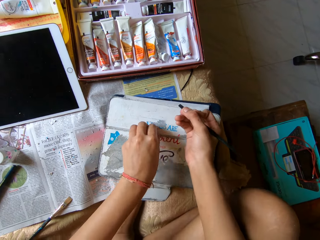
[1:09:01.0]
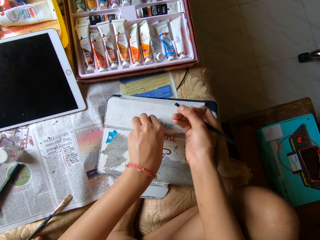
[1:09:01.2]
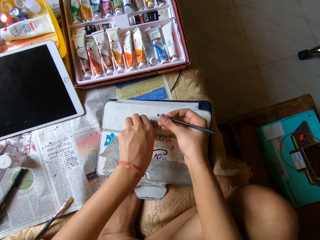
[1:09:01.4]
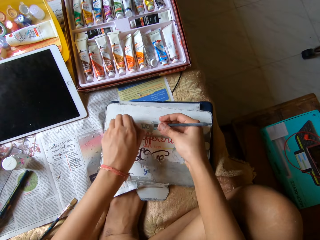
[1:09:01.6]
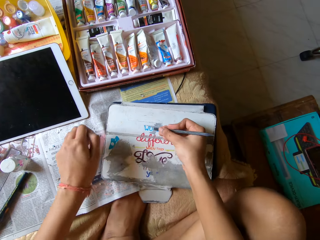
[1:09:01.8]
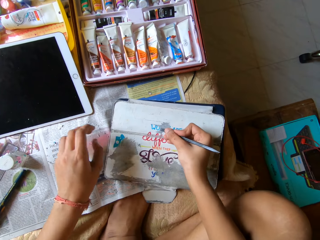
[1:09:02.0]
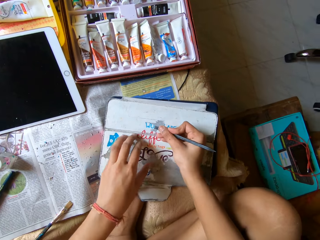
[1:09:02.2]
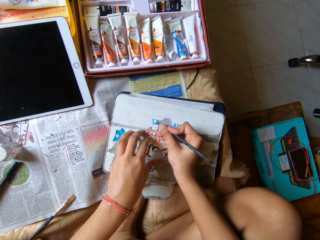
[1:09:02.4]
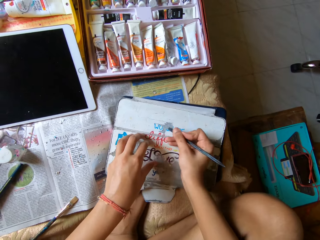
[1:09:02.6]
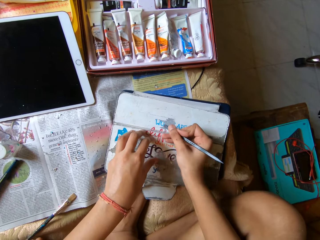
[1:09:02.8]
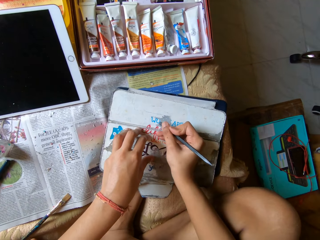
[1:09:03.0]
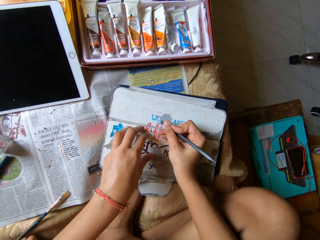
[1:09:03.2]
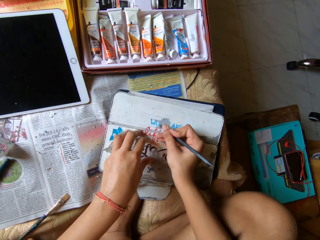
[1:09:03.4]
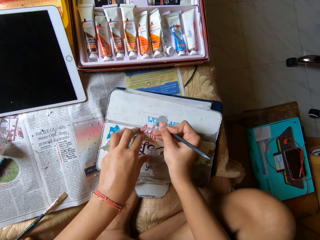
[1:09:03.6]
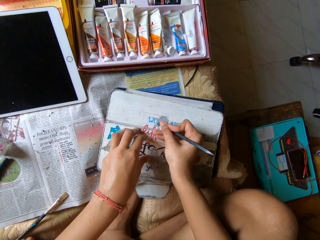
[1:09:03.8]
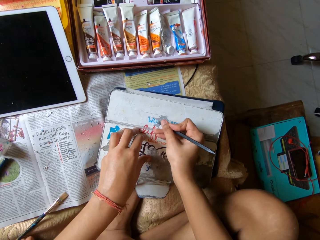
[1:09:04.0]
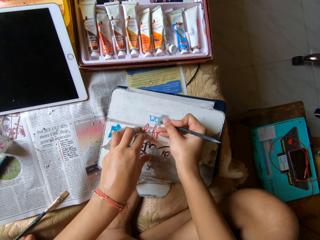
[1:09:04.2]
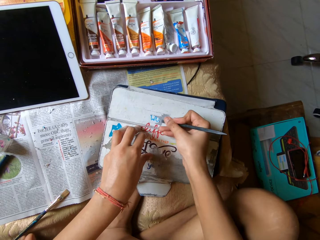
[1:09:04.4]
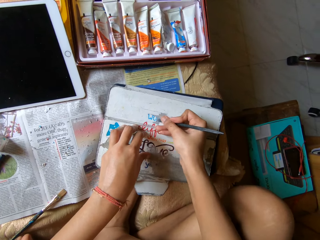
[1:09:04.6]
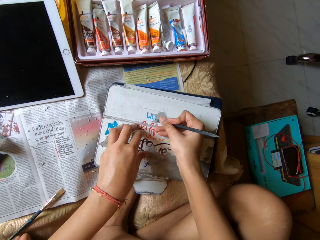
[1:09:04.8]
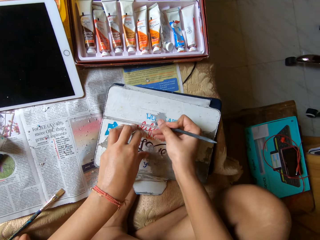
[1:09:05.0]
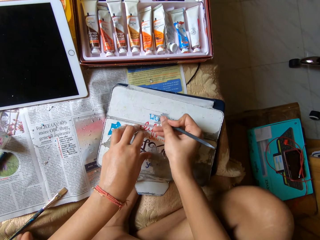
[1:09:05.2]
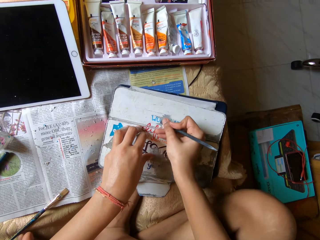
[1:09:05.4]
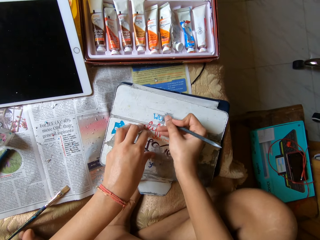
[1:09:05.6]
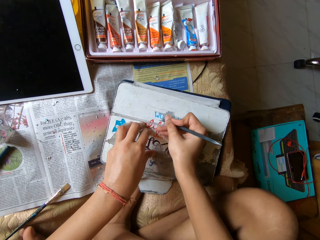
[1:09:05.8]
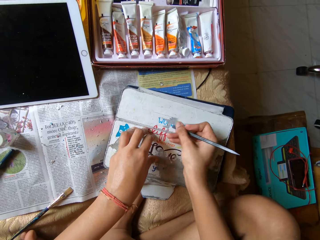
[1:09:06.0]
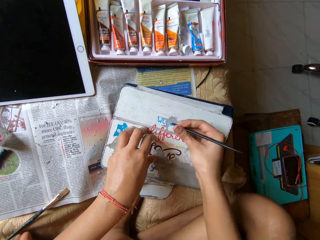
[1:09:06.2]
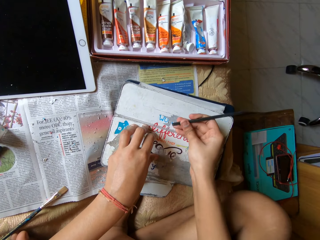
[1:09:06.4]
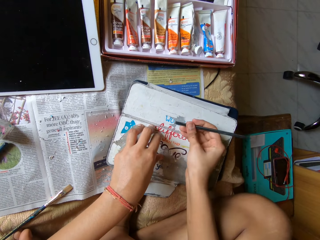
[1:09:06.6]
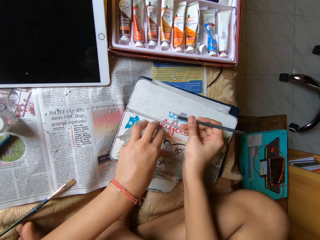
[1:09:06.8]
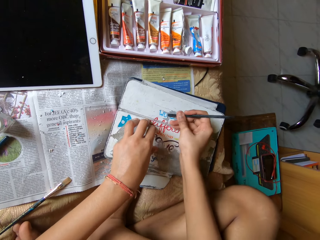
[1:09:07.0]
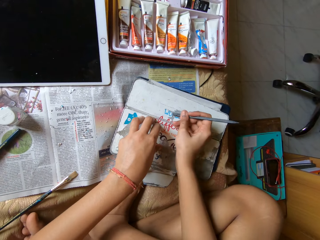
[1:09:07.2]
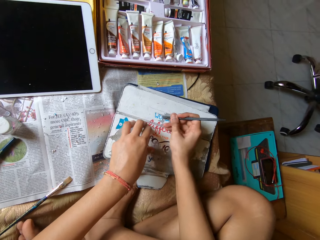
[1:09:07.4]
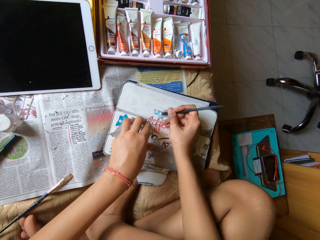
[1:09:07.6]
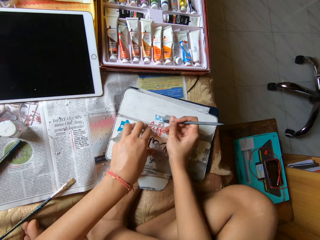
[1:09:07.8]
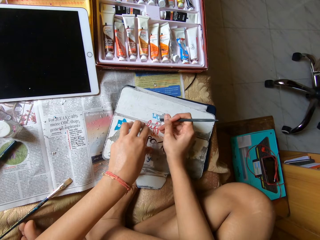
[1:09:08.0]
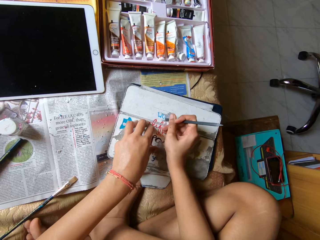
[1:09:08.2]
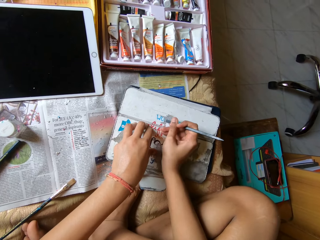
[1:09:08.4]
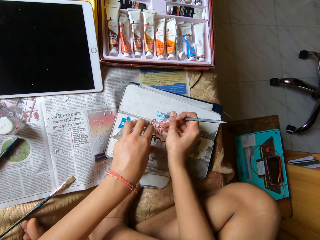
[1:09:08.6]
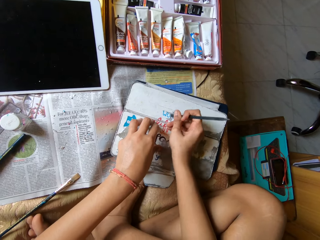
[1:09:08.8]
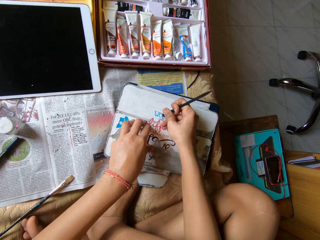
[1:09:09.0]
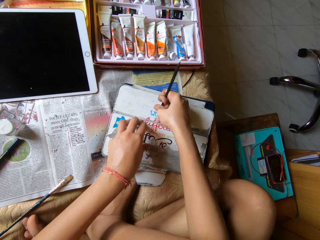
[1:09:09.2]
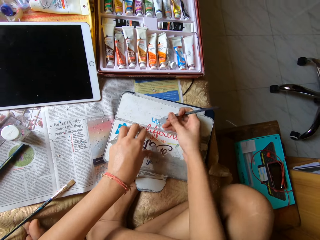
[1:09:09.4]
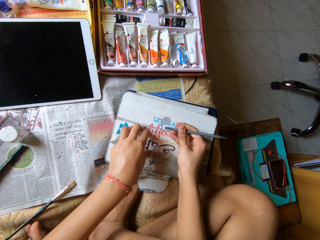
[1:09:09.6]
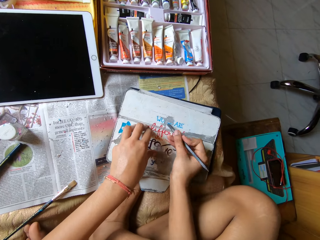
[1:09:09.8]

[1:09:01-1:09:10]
The camera wearer peels paint from the pouch with her left hand. She places her left hand on the pouch. She scrapes paint from the pouch with the pen scraper in her right hand.

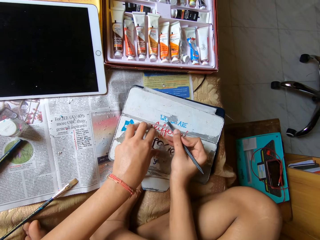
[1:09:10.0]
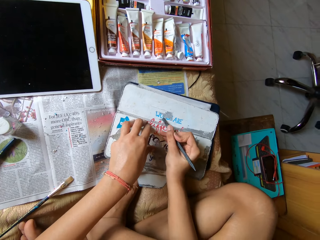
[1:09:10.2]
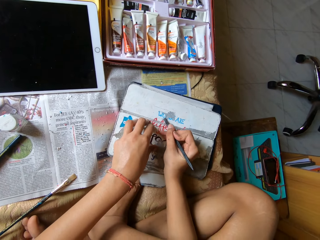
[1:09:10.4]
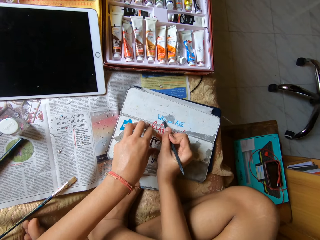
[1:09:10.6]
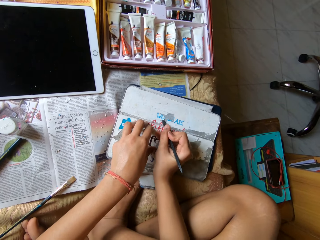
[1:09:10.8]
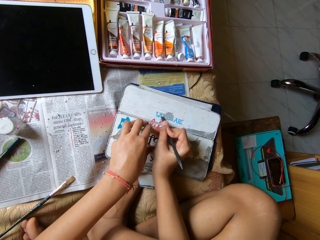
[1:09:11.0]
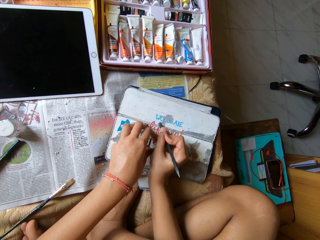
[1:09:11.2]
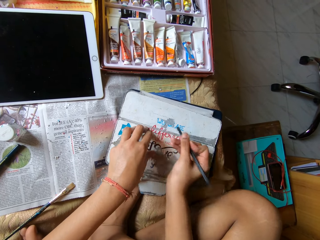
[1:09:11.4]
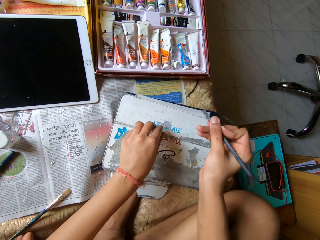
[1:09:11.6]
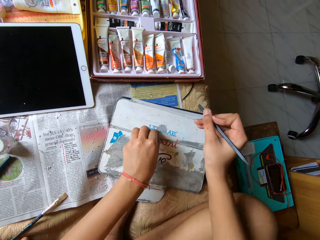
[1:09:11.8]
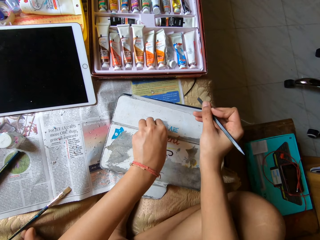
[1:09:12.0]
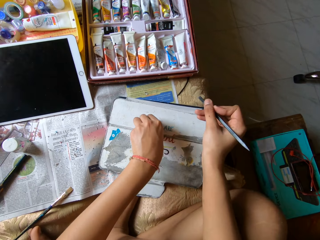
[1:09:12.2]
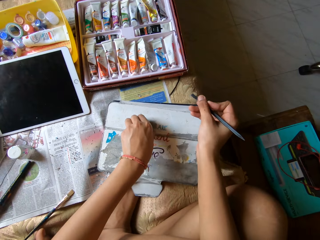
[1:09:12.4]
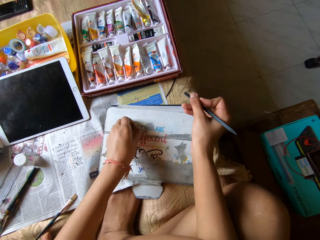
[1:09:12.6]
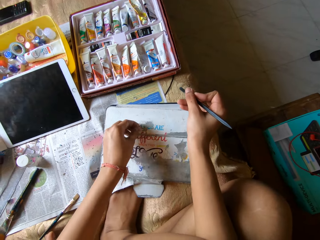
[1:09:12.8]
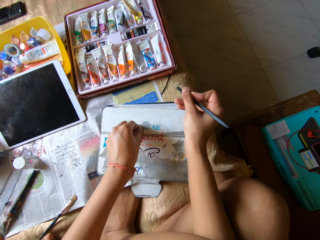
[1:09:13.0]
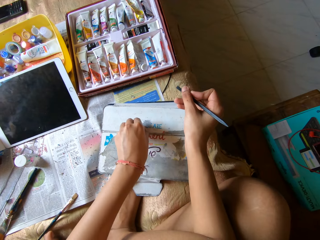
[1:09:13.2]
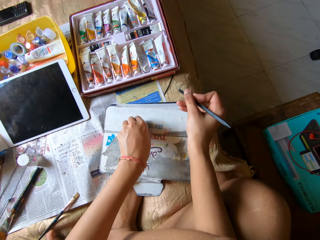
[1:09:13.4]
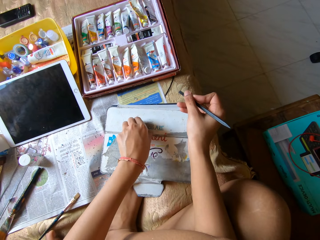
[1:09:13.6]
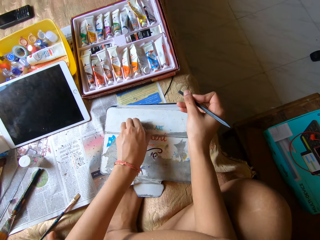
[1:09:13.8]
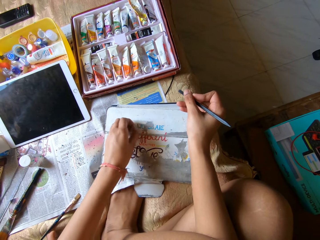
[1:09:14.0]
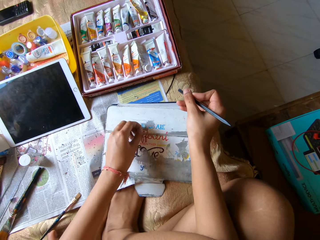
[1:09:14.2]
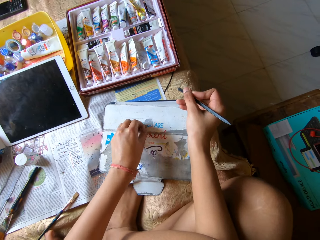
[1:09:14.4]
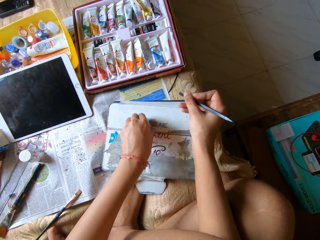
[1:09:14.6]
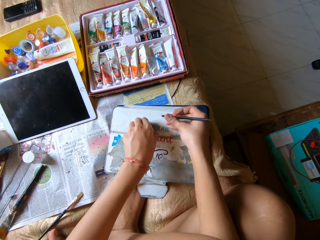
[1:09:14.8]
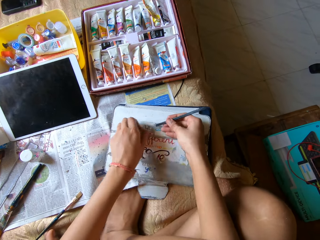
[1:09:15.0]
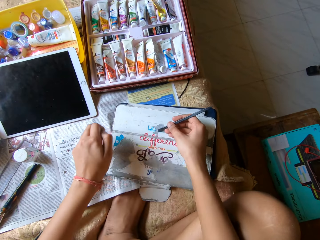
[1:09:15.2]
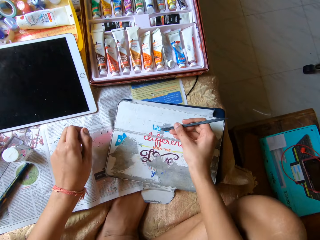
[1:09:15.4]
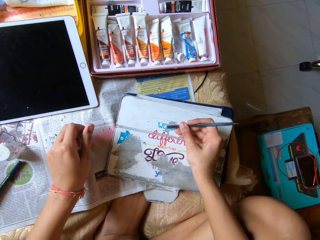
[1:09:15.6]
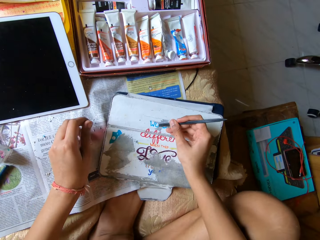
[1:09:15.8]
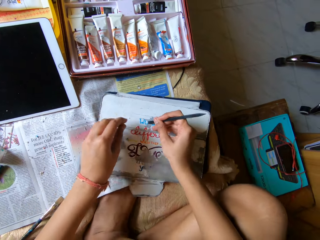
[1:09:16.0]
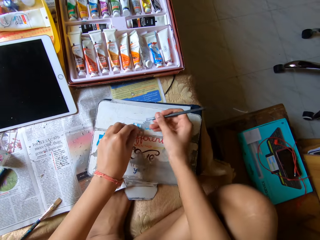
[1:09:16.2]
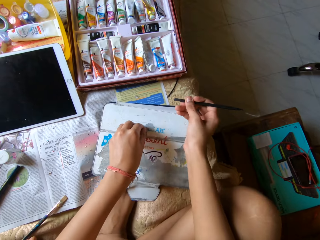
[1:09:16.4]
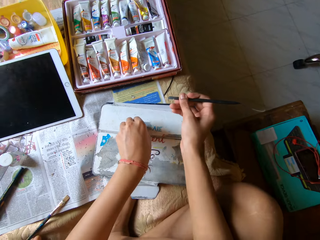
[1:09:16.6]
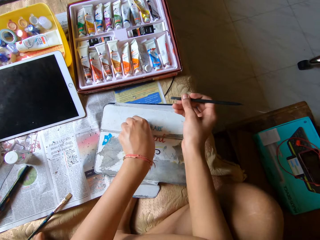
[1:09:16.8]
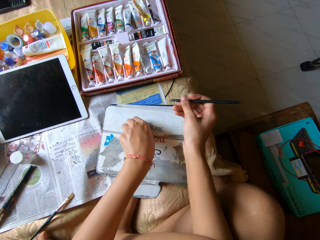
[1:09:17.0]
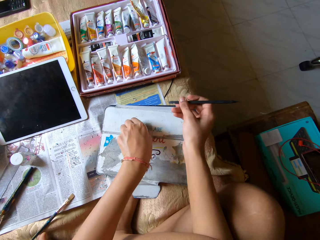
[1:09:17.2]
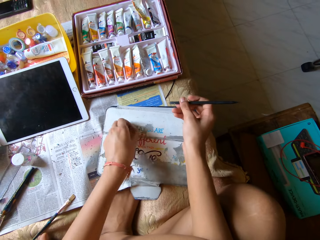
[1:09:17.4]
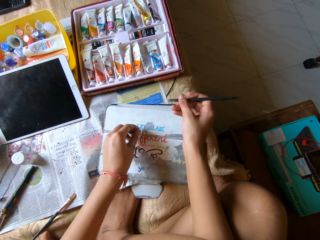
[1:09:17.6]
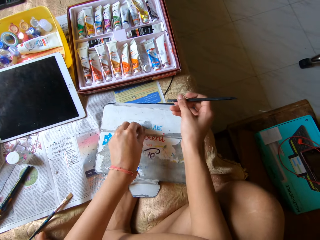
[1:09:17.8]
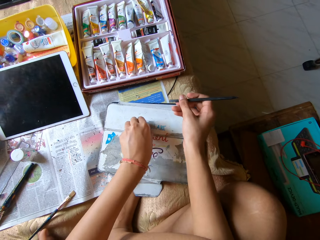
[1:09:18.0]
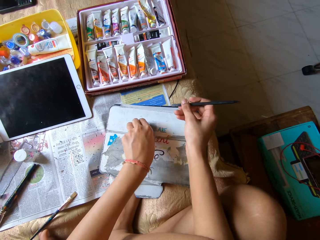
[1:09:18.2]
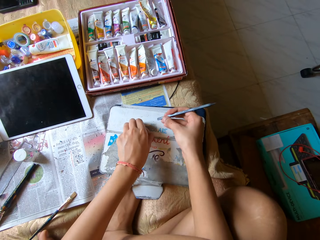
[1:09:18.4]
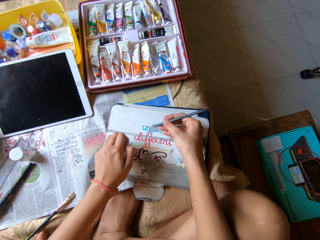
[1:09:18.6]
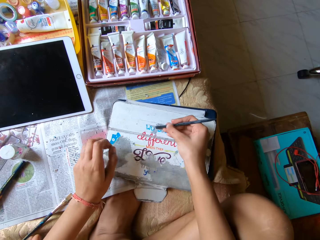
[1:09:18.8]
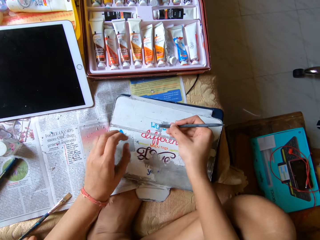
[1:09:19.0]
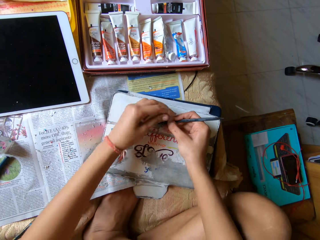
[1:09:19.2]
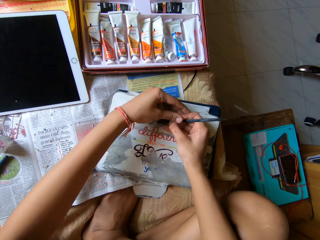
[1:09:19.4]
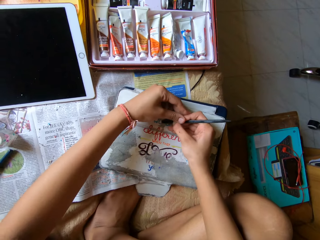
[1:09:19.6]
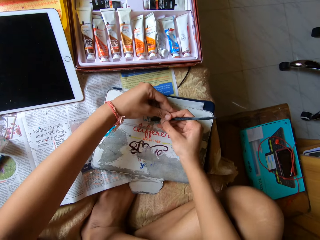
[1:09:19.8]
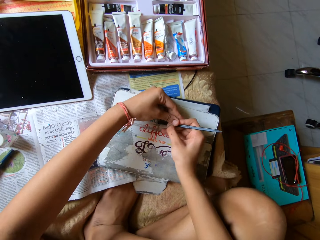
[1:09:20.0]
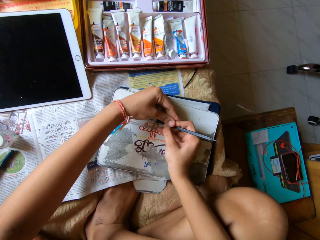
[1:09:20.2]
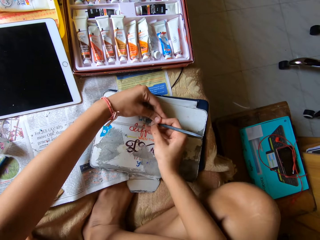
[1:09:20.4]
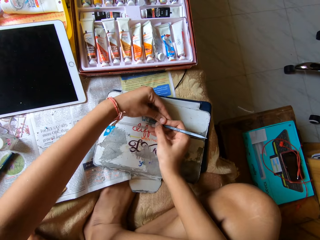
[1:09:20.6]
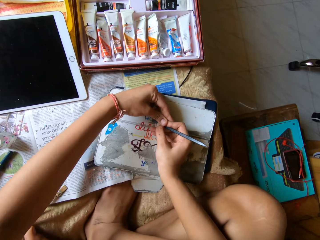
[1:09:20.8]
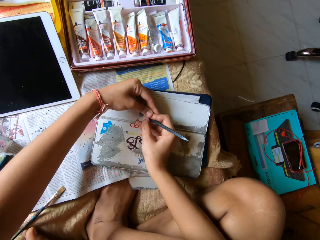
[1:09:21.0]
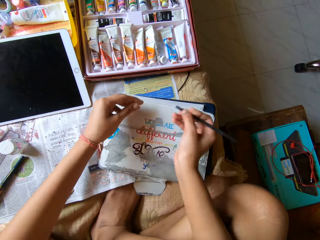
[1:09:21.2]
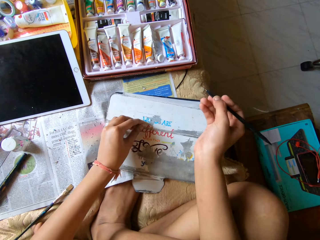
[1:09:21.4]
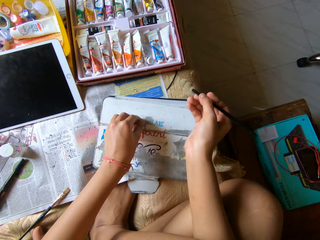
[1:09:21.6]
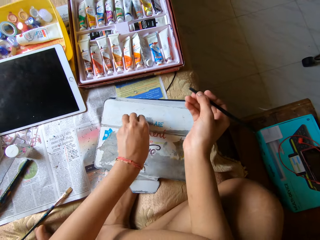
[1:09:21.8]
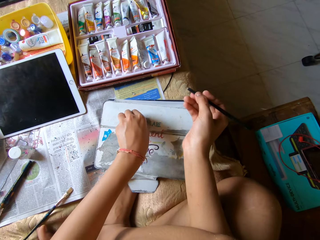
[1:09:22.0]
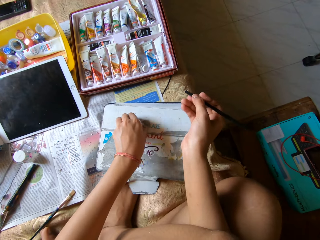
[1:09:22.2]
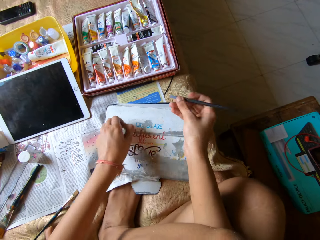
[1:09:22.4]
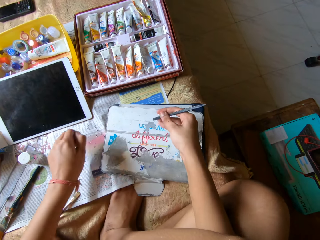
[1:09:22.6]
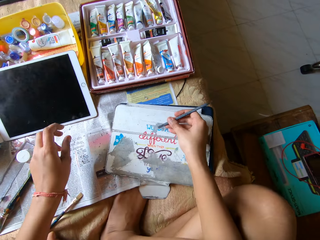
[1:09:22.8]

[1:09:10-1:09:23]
The camera wearer peels paint or sticker from the pouch with her left hand. She rubs the sticker with a pen. She places her left hand on the pouch. She removes the sticker with a hand. She scrapes the paint from the pouch with the pen scraper in both hands. She holds the pen with both hands. She peels the paint from the pouch with her left hand.
